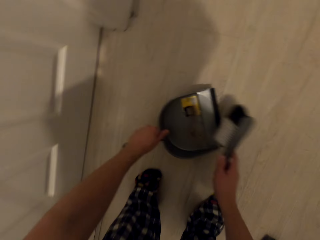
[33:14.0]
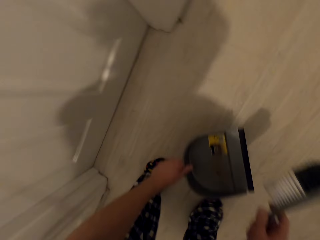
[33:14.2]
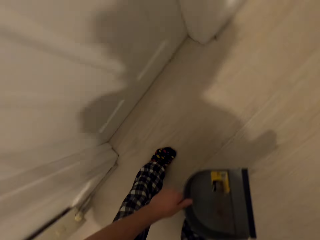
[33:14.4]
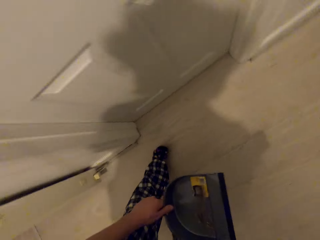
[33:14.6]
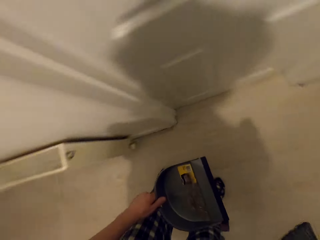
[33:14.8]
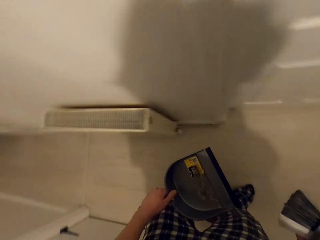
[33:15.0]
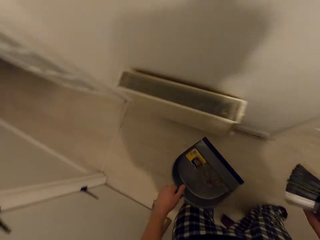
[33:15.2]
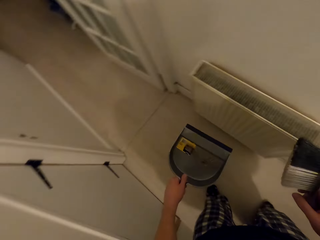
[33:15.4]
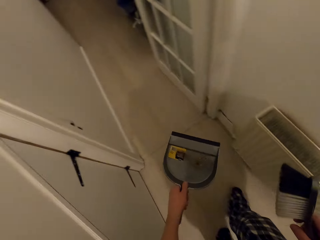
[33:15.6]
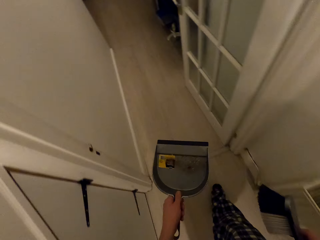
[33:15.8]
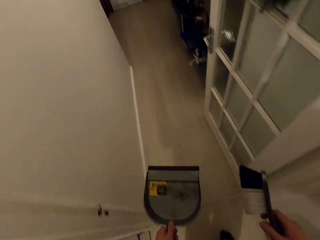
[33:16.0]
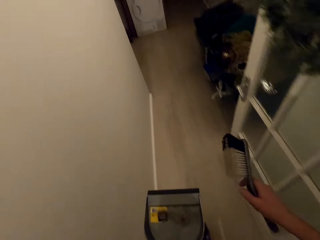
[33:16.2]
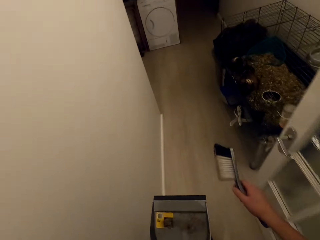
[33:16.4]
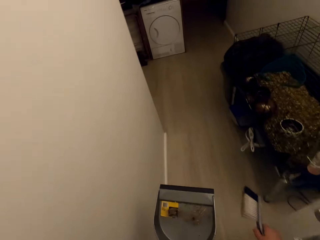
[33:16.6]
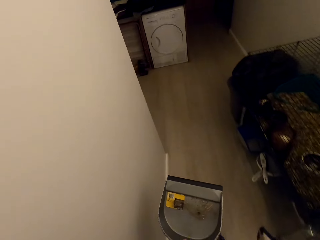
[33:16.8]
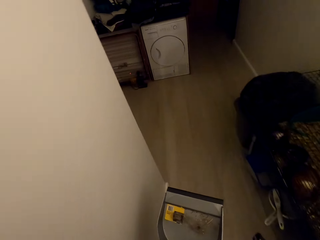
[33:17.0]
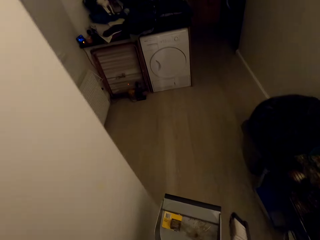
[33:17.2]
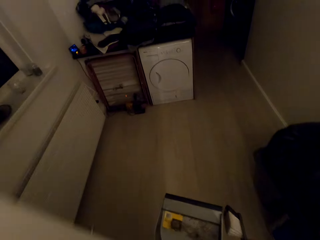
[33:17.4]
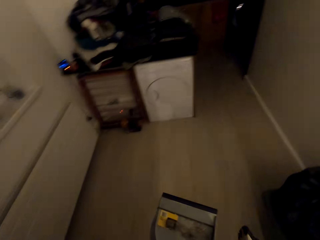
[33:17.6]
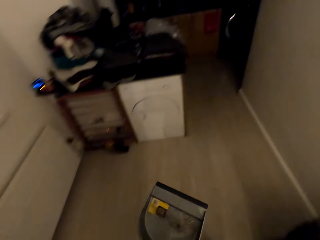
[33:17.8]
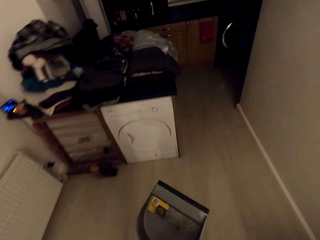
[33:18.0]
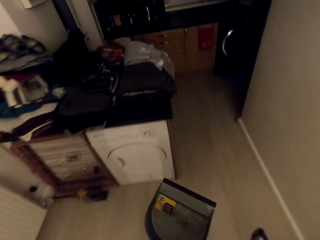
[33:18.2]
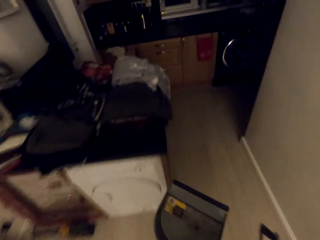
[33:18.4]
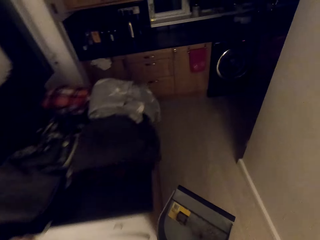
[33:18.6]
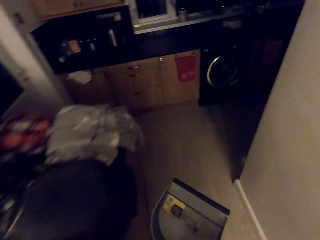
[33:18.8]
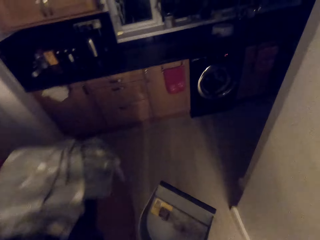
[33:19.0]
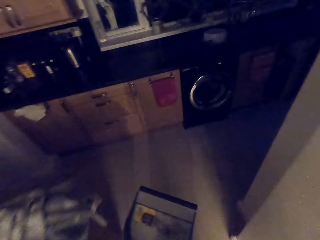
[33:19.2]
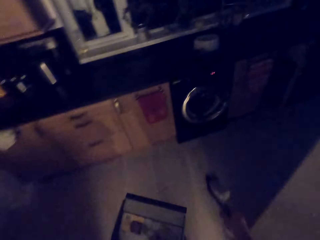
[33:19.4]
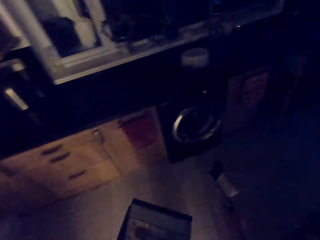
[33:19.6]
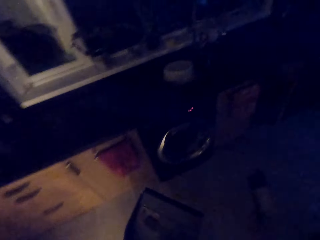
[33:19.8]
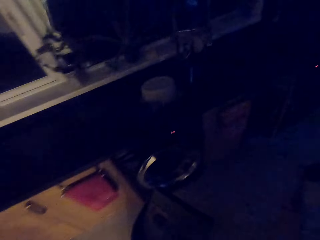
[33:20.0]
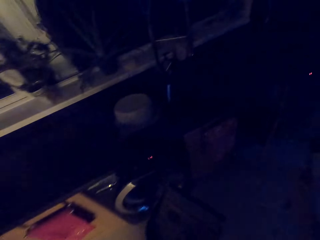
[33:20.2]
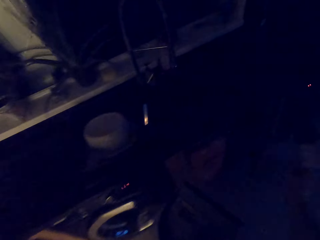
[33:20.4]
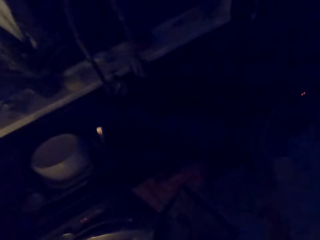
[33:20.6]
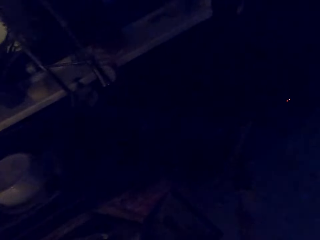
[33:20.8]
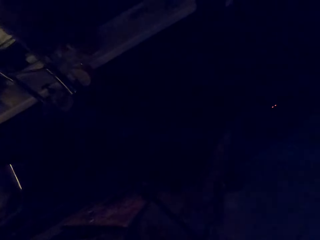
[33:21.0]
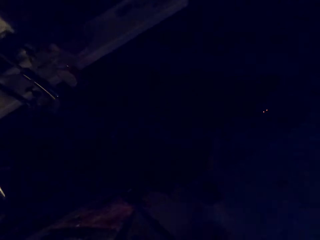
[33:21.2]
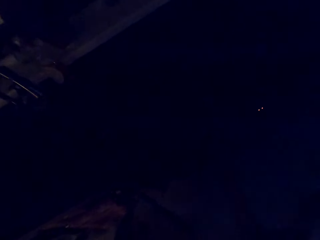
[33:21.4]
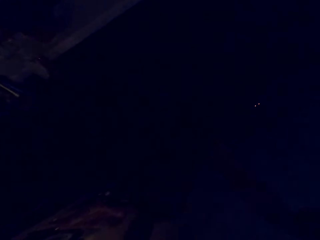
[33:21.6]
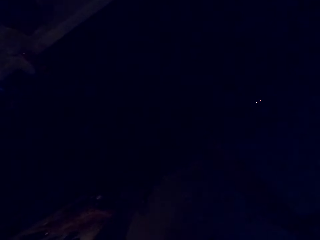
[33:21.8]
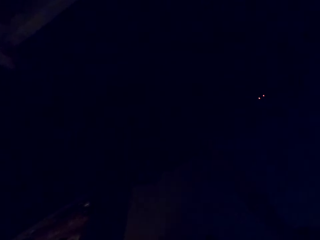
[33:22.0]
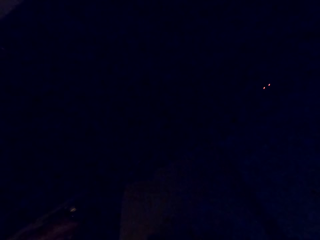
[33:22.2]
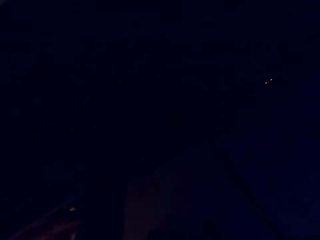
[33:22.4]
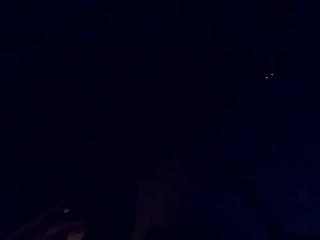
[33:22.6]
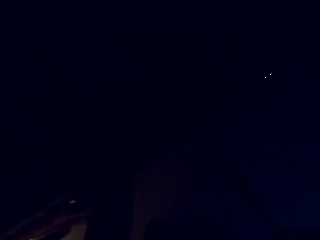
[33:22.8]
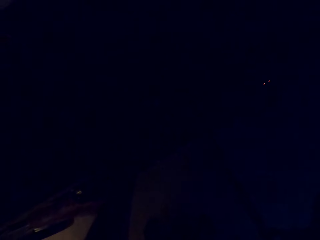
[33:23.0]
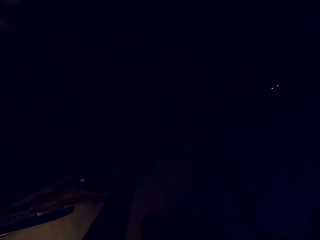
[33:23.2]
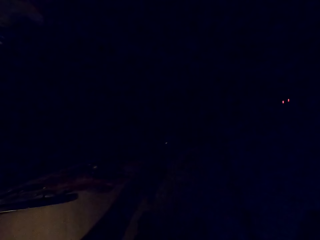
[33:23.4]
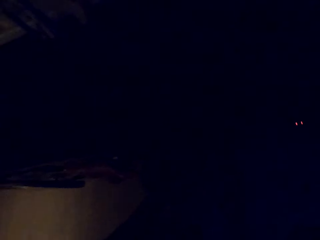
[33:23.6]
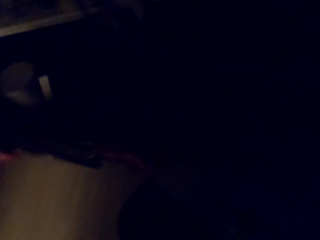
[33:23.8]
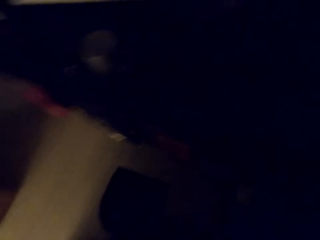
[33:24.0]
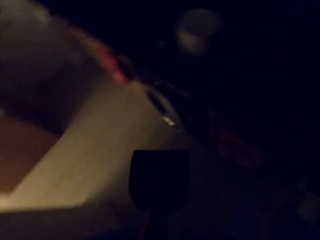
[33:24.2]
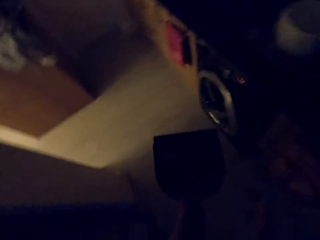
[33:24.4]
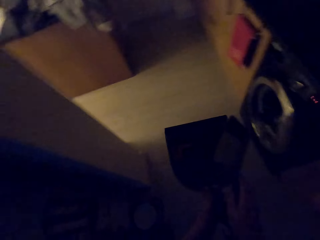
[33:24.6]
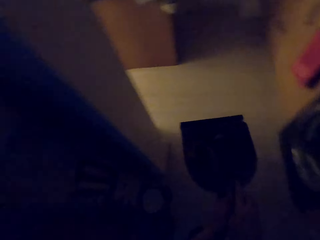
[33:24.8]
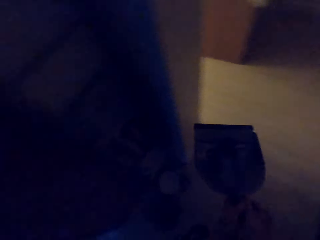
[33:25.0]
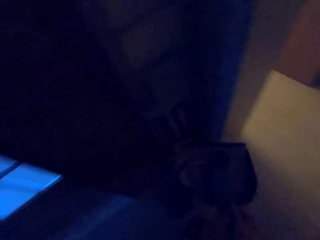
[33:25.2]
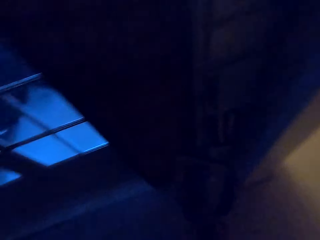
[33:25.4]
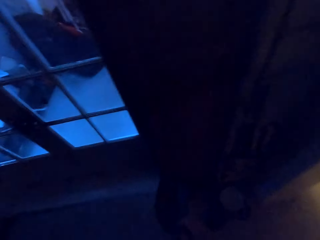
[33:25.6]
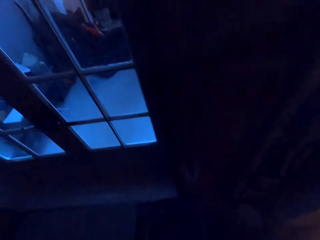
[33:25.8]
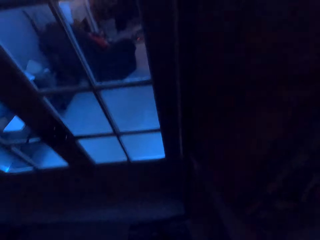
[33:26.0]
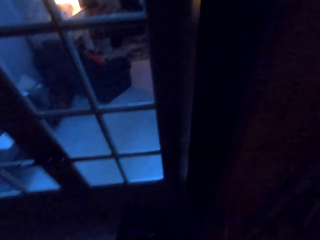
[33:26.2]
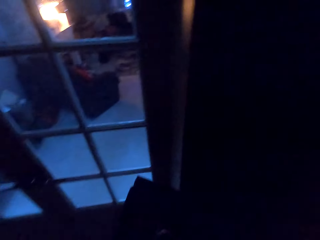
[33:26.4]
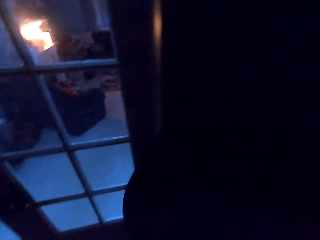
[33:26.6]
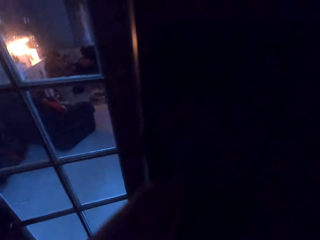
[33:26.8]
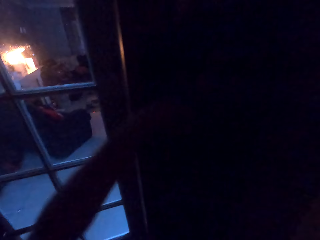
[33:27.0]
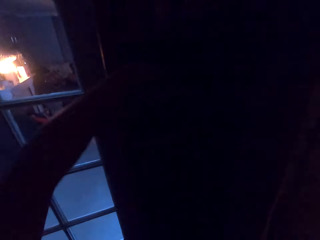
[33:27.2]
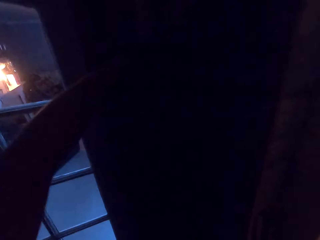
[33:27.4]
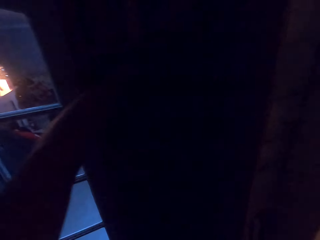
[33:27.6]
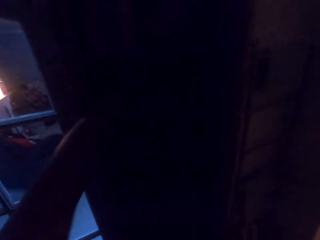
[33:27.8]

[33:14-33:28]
The camera wearer carries the dust pan with the dirt. They walk with the hand brush or hand broom. They walk with the dust pan. They open the cupboard. They put the dust from the dust pan in a dust bin. They pull the dust pan. They put the hand brush on the dust pan. They put the dust pan and the hand broom in a store. They open a cabinet. They put the dust pan on the cabinet.

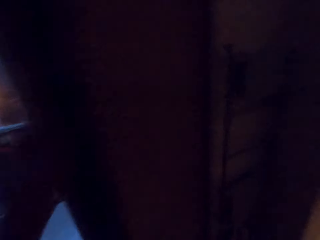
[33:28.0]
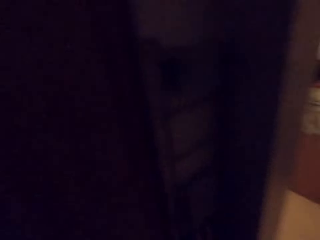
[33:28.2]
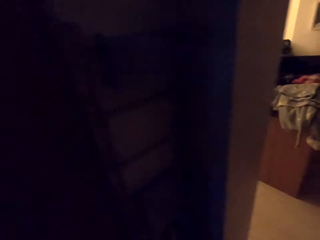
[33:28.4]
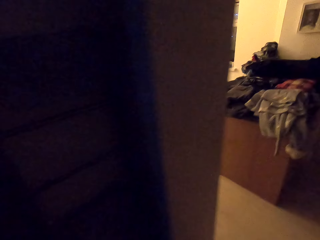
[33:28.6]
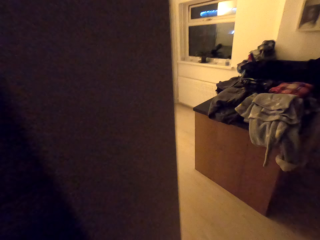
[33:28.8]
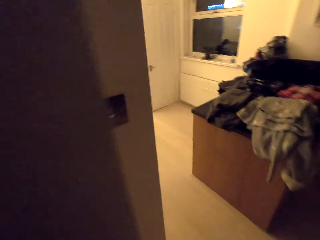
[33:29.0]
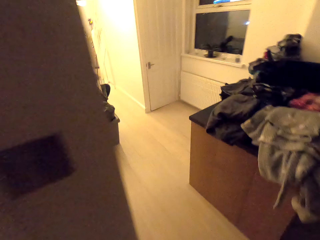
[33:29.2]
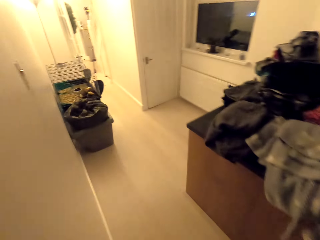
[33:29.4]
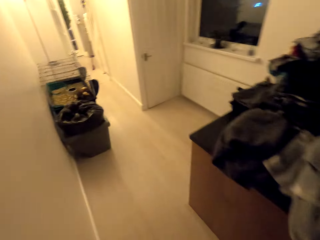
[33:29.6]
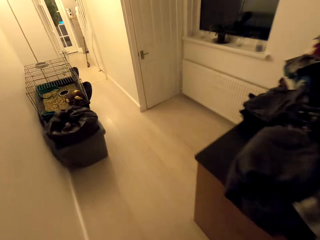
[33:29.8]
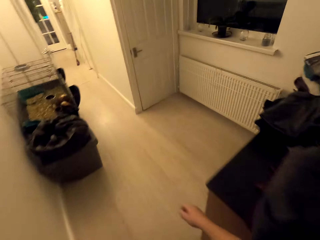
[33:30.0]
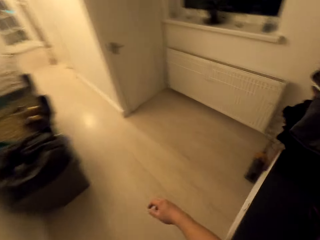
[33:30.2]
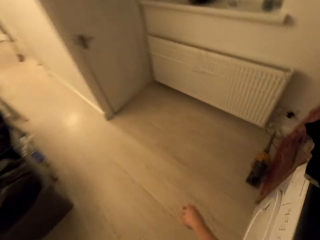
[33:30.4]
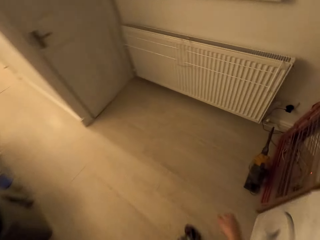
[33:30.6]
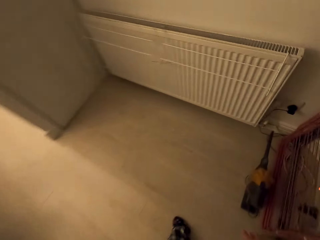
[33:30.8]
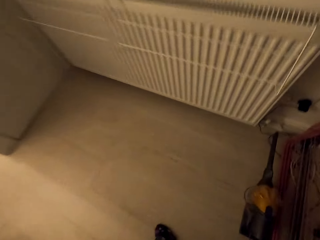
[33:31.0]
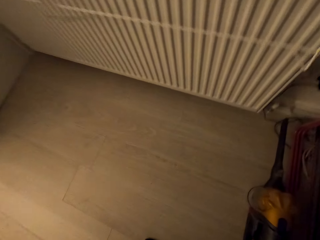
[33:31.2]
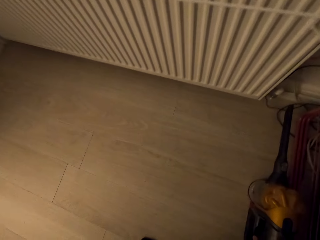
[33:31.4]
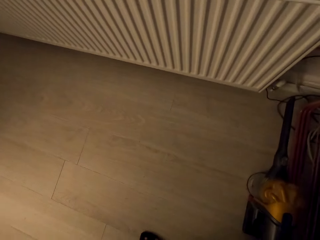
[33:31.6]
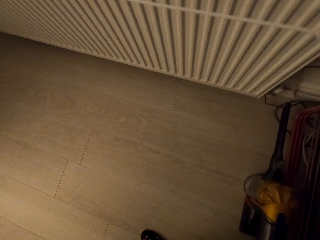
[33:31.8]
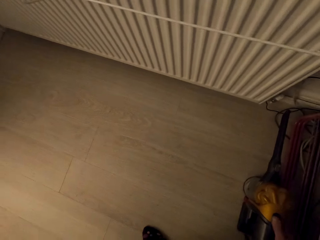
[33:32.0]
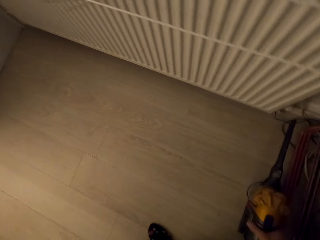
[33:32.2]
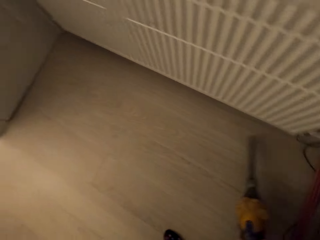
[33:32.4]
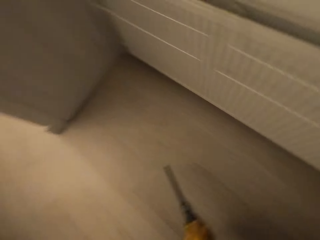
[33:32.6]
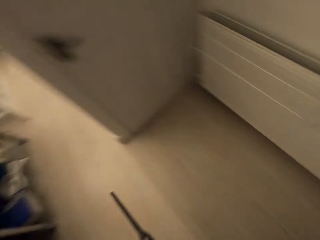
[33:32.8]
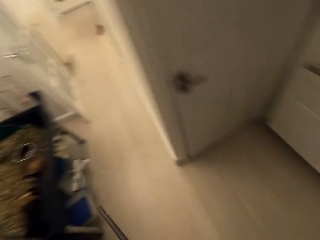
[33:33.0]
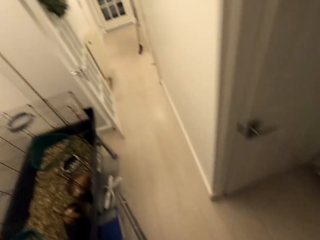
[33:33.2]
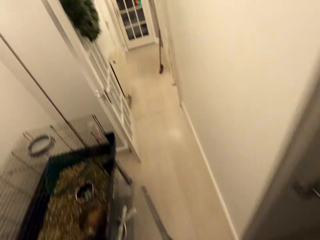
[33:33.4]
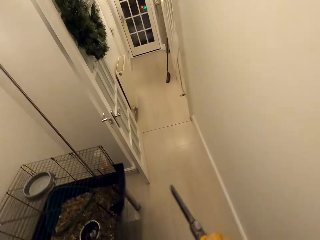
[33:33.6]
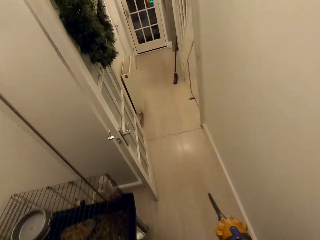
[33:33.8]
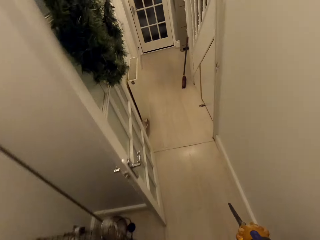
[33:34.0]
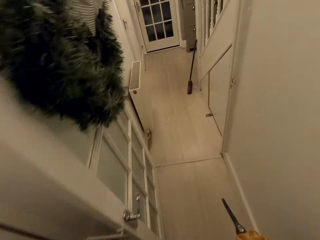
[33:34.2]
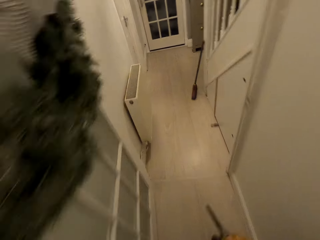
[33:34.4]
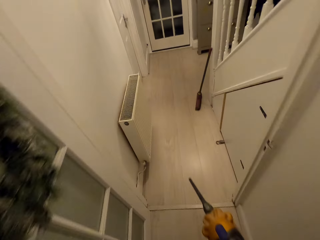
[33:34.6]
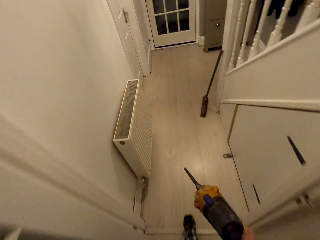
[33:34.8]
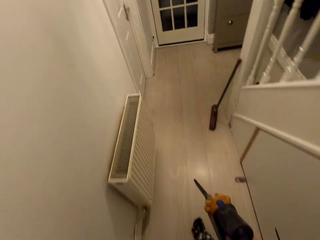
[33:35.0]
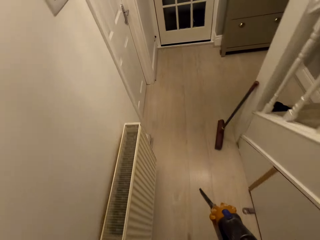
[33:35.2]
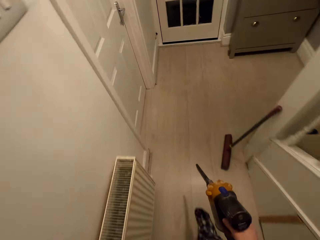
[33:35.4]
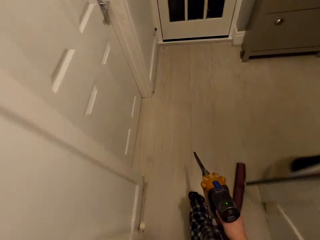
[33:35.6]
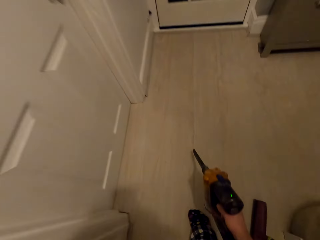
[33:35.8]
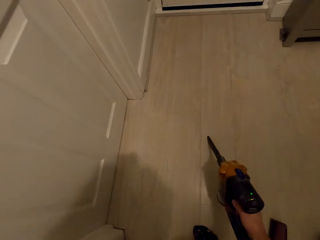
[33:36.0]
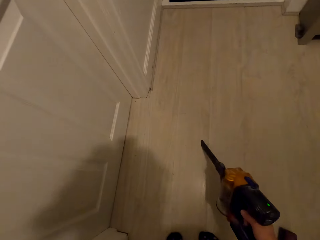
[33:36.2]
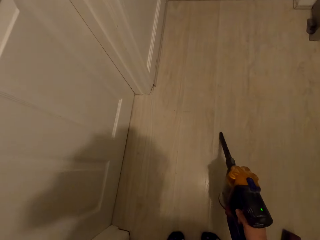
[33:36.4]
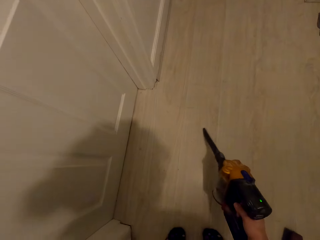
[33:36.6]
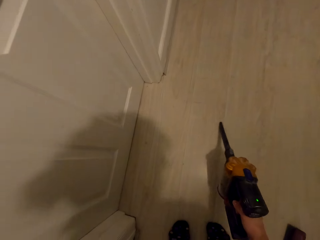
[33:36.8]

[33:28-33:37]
The camera wearer closes the door. He walks swaying his hands. He picks up a vacuum cleaner. He walks with the vacuum cleaner. He dusts the floor with the vacuum cleaner.
